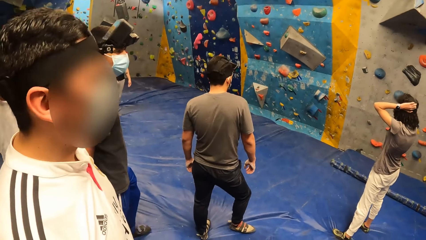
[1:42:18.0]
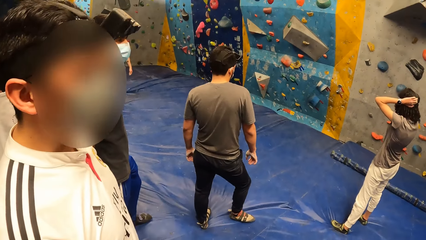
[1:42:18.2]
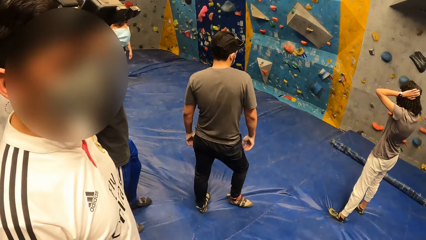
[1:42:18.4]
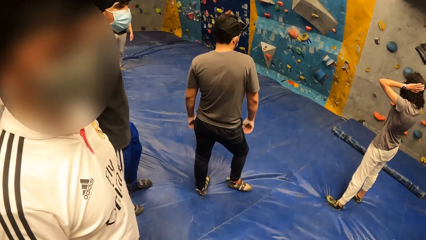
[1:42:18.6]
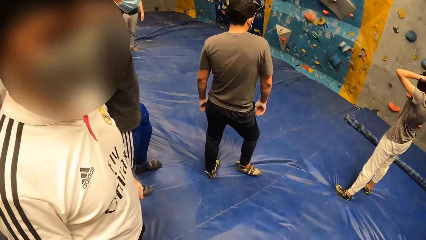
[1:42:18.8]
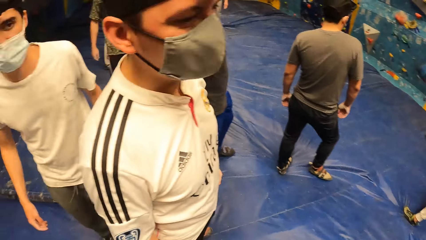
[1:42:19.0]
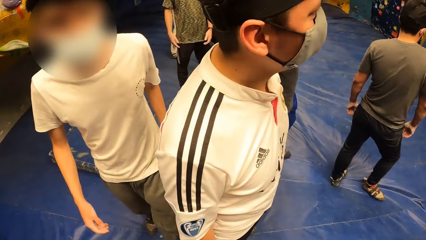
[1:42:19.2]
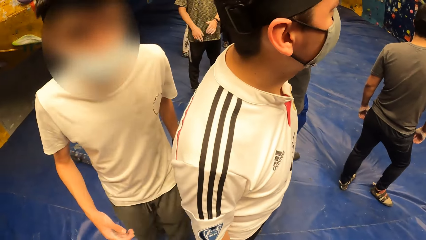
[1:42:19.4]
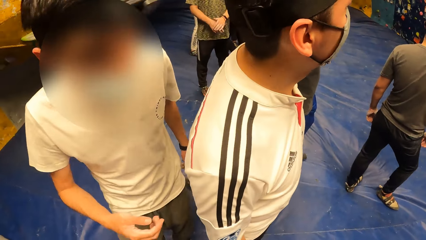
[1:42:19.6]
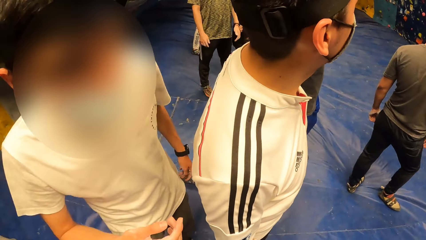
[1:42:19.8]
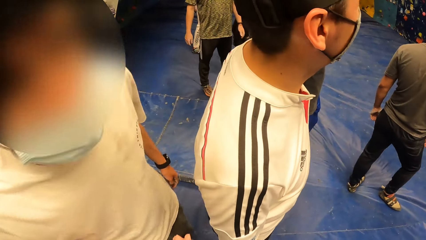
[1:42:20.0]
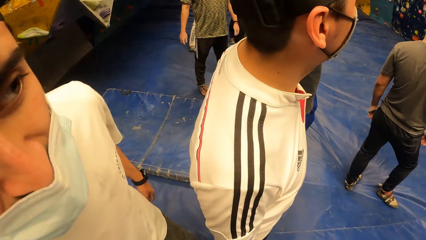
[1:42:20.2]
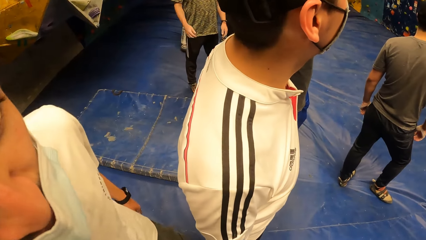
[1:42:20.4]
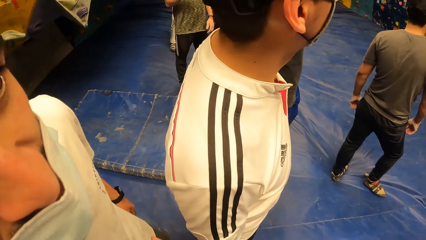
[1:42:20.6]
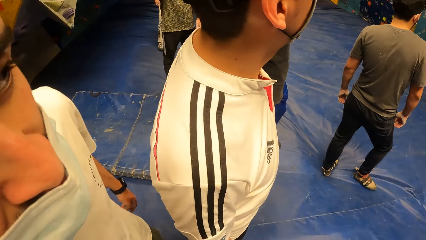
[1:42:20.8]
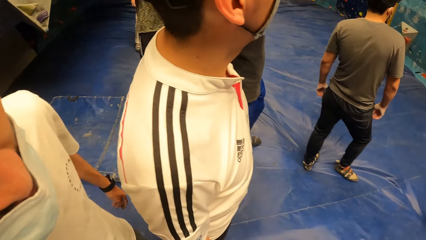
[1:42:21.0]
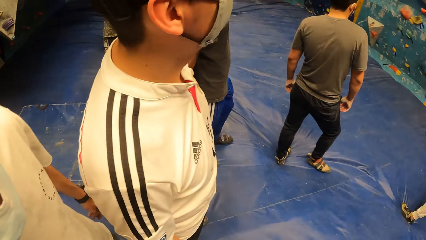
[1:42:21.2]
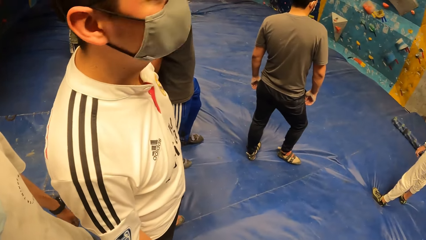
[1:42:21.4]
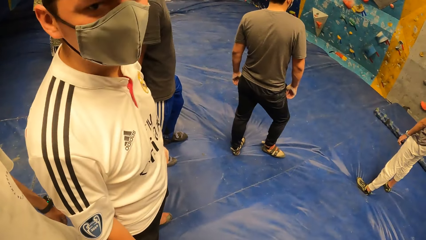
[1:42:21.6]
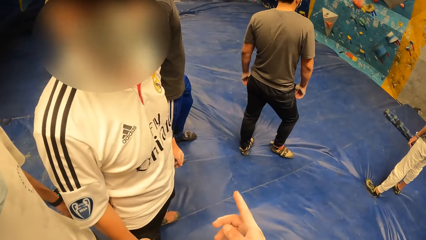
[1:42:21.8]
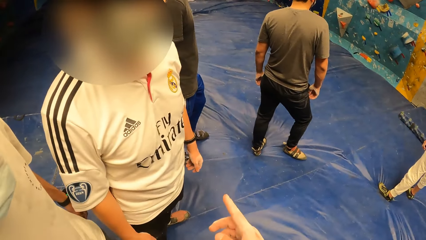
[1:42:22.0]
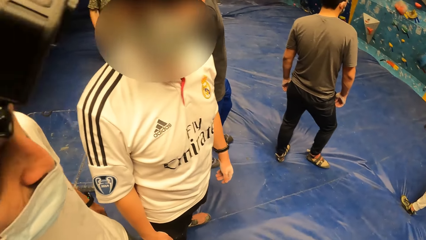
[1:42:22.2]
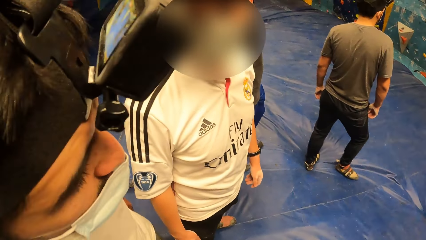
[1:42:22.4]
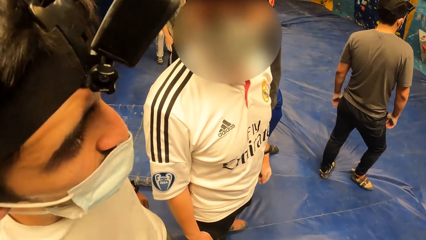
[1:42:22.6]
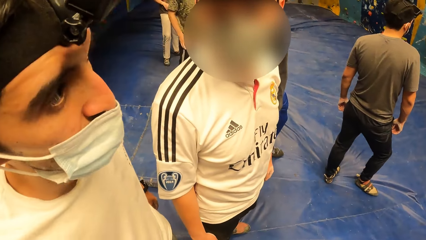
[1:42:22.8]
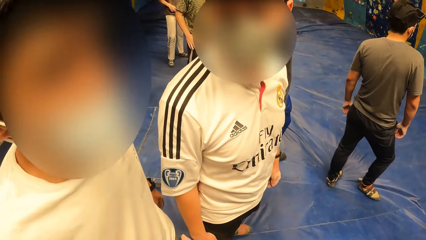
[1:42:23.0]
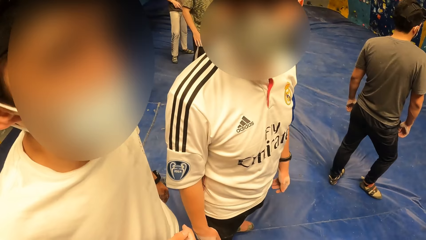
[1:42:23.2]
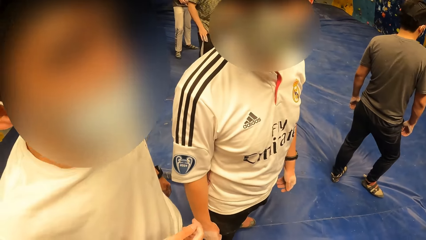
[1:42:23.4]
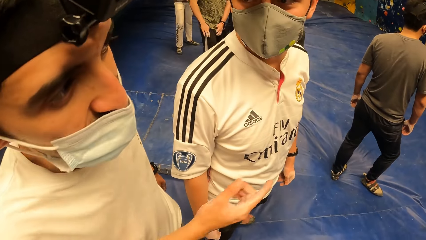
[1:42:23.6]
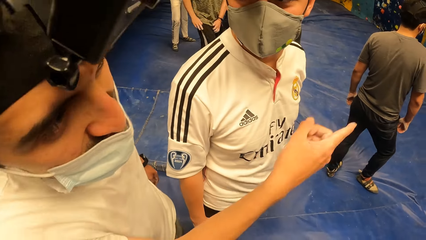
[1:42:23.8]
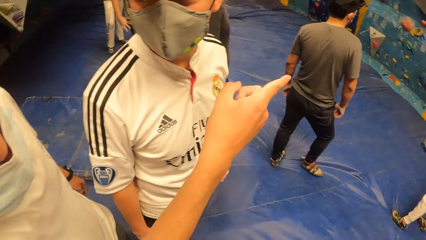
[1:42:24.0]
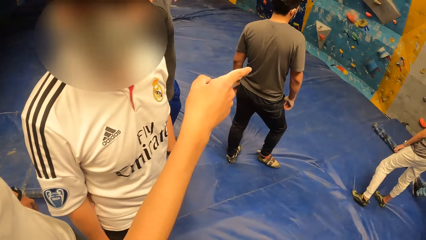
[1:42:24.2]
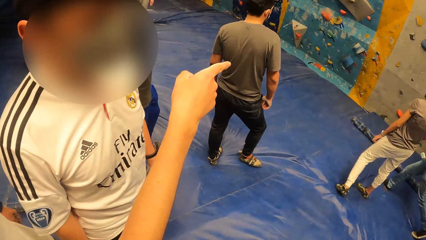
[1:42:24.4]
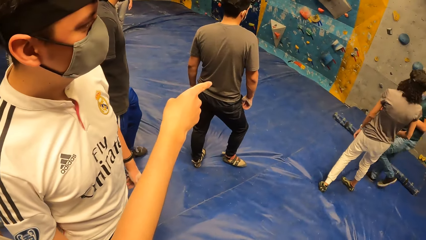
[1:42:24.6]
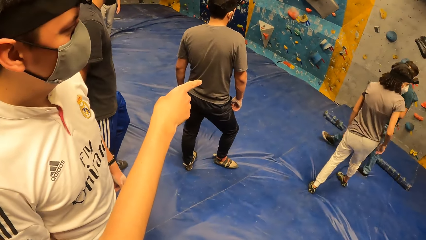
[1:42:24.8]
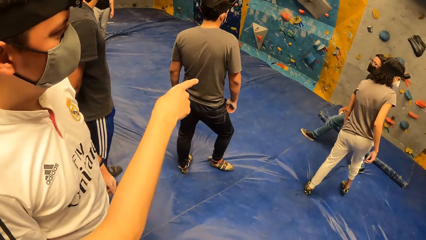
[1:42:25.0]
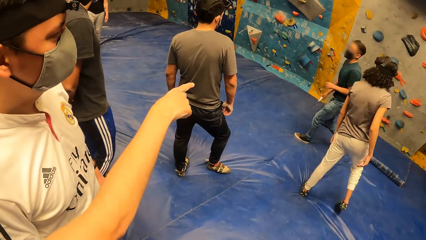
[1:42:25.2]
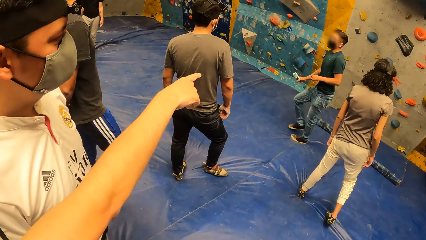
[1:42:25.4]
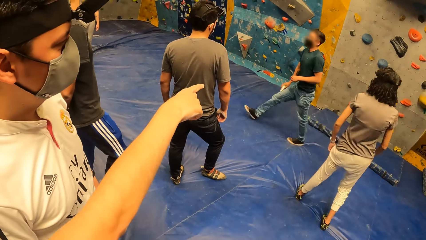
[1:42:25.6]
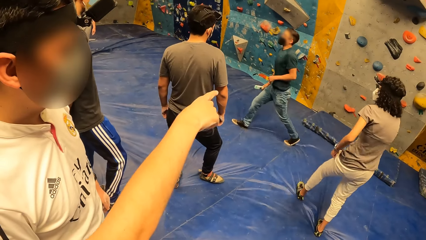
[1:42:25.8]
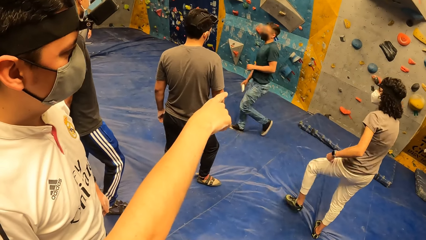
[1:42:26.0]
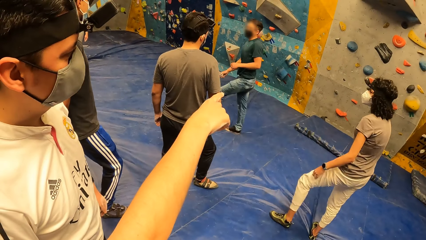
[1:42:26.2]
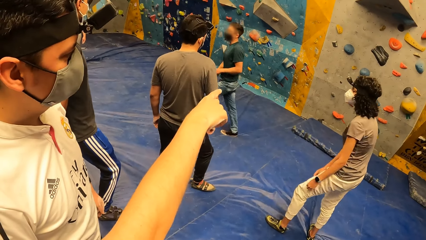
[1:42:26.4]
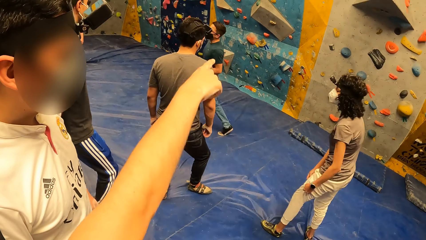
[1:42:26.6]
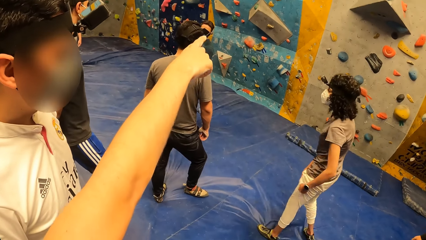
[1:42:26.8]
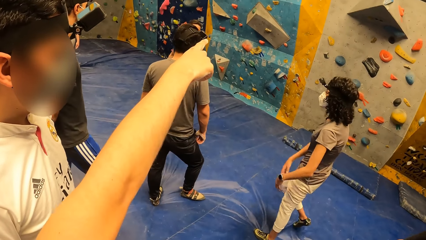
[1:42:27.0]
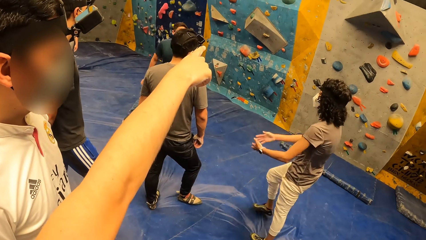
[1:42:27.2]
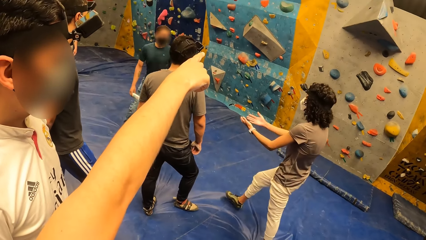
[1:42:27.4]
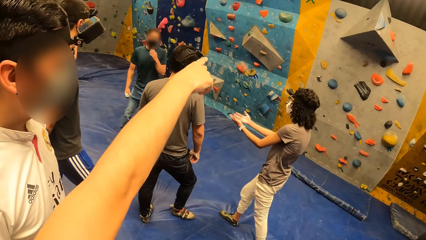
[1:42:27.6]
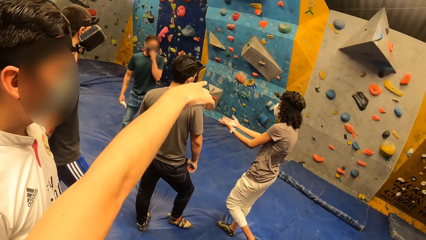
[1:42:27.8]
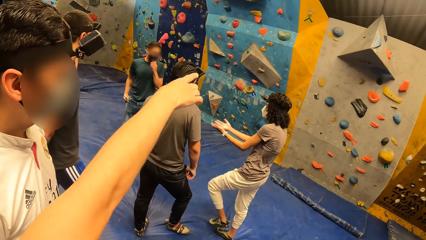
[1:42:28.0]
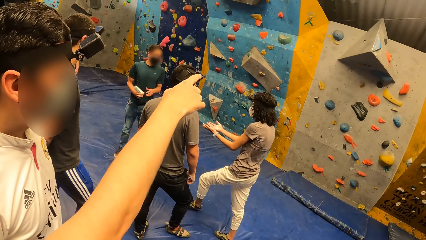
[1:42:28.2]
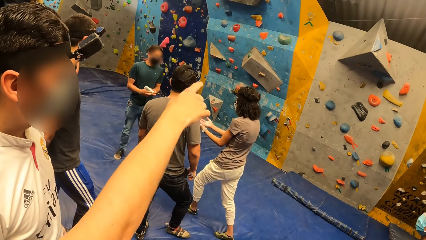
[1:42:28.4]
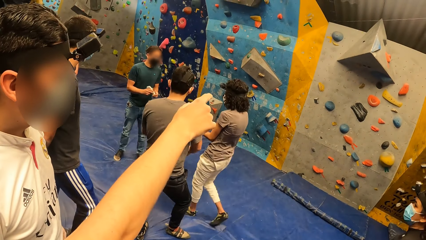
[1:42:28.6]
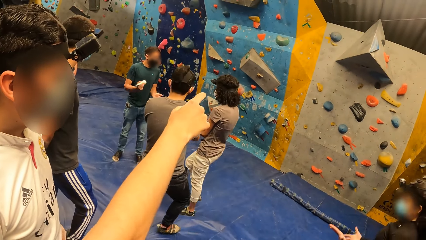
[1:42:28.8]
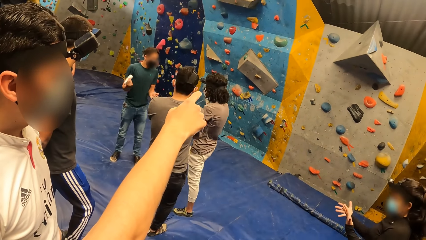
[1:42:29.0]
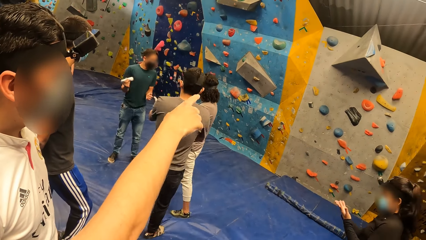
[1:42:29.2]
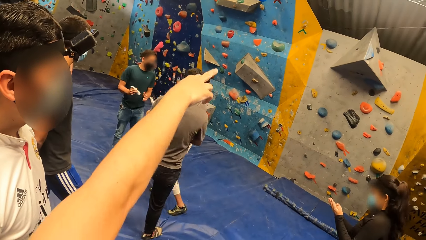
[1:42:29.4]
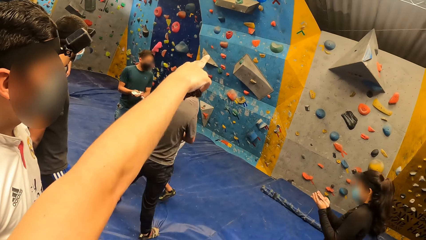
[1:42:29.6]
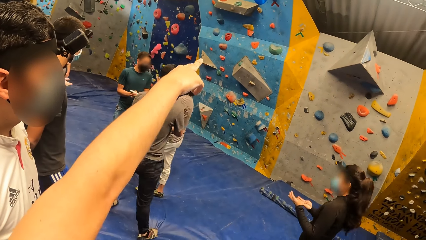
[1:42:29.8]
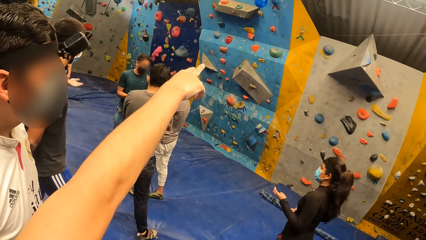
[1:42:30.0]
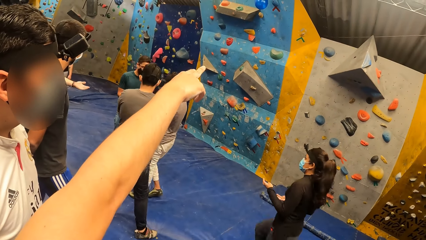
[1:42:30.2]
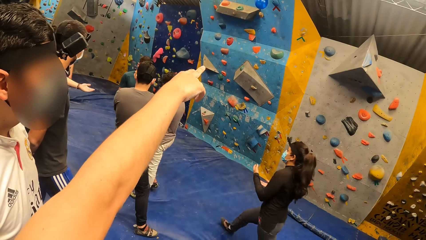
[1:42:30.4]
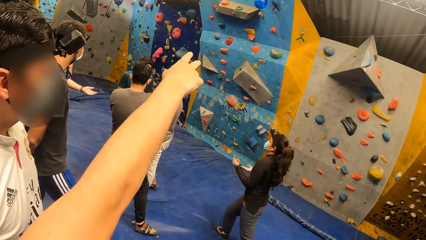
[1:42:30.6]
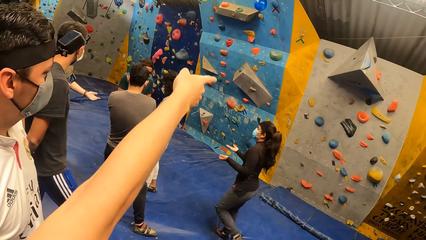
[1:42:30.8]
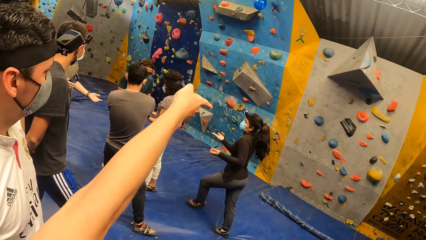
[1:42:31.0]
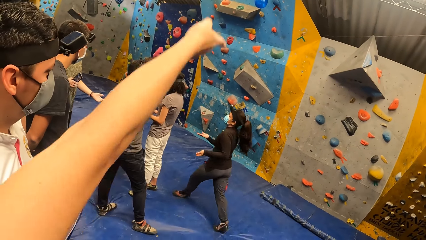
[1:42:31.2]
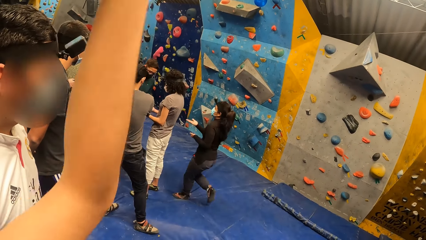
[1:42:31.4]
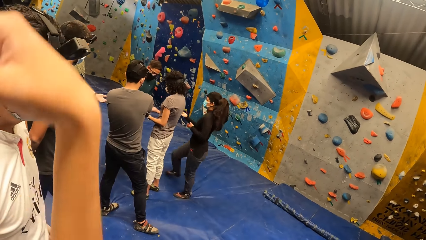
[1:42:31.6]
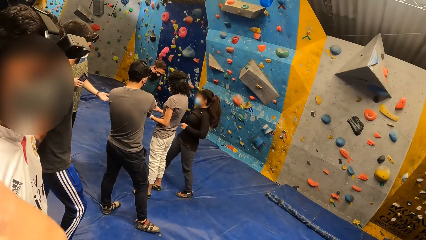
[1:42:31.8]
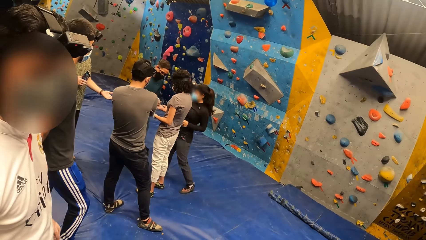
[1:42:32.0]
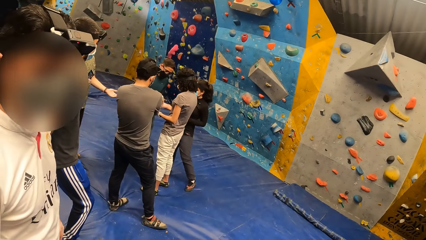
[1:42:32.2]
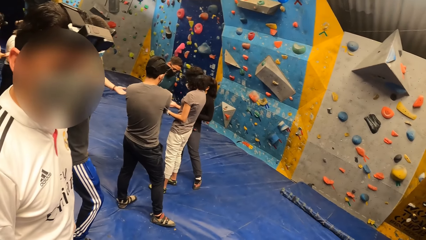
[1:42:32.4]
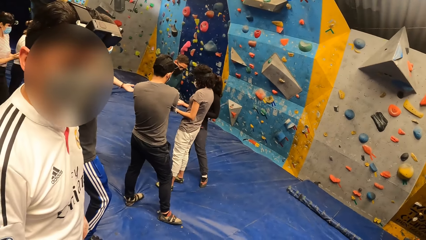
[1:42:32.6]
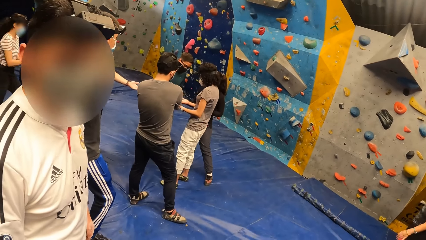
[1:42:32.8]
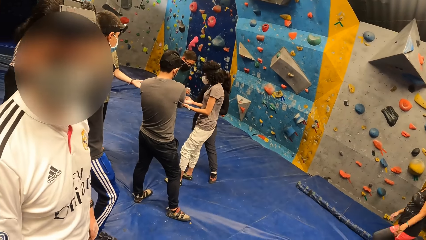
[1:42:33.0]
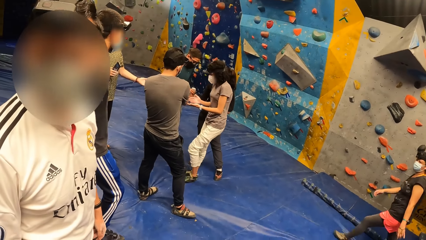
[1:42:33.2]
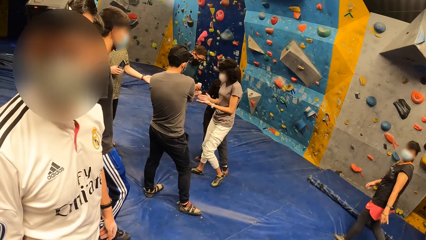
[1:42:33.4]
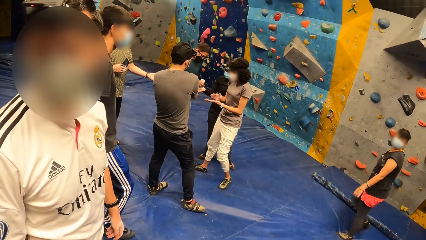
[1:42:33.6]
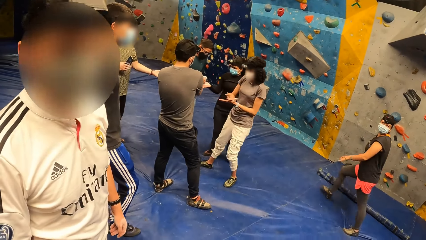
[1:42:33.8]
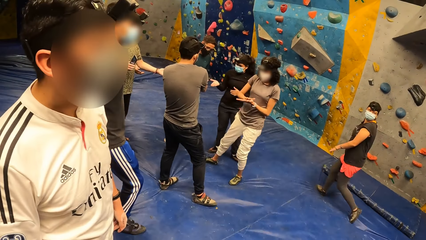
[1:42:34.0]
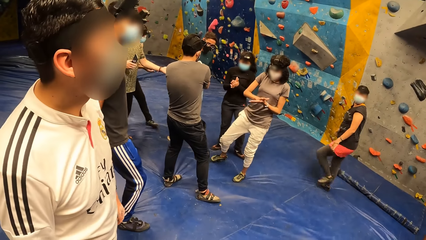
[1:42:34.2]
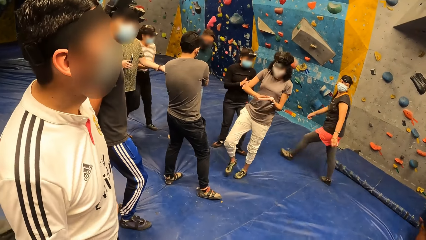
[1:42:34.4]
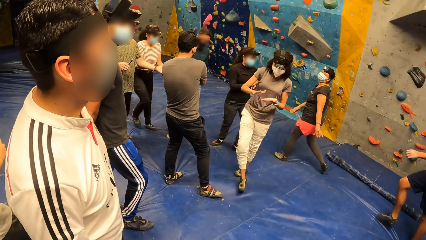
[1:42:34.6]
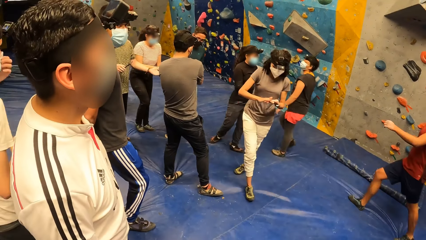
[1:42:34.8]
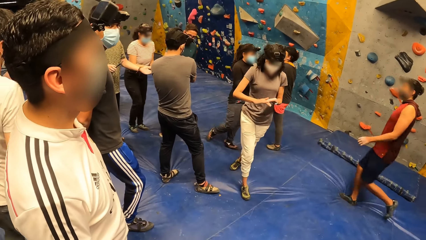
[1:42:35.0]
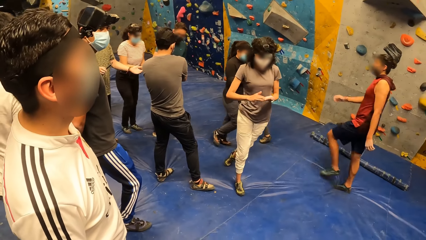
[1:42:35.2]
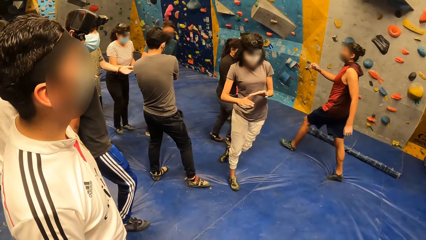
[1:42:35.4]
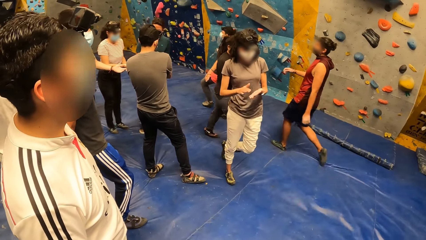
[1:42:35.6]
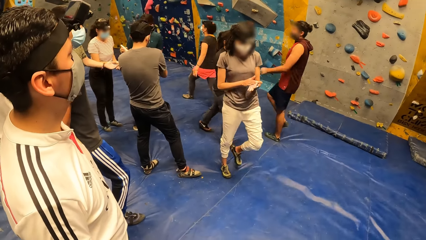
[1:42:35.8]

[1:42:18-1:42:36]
The camera wearer converses with a man. They converse with another man. The first man points at the rock wall with his right hand. Another man shakes a tube of liquid chalk in his right hand. The man pours liquid chalk from the tube on the hands of the group of people.
